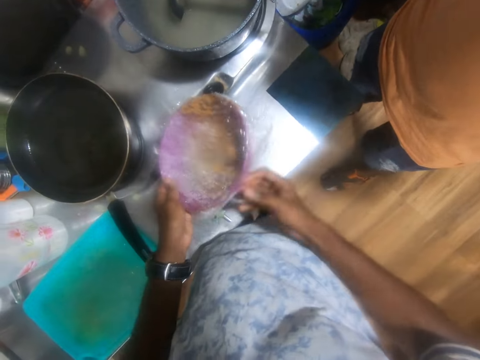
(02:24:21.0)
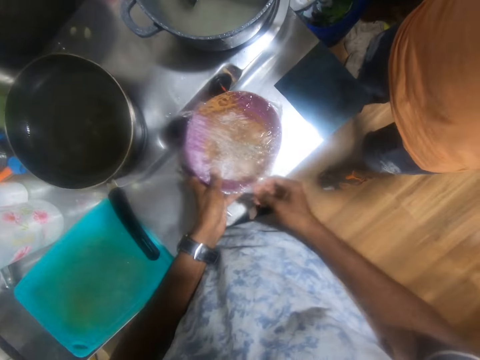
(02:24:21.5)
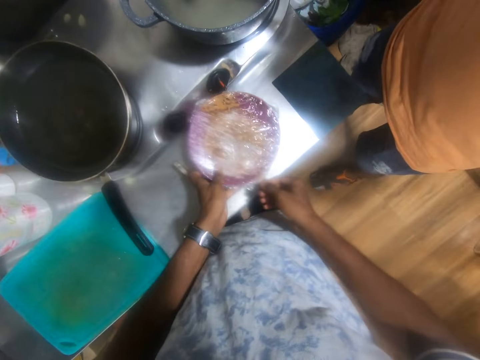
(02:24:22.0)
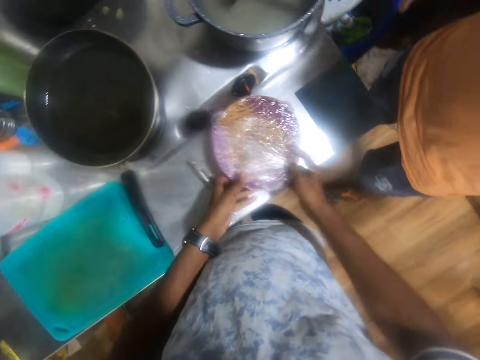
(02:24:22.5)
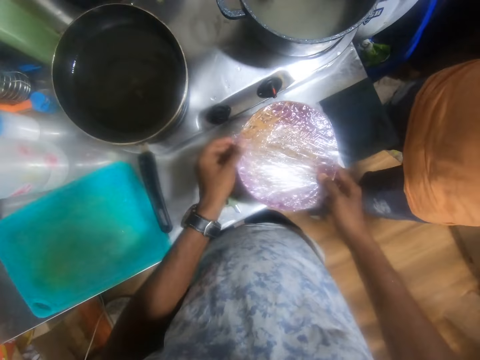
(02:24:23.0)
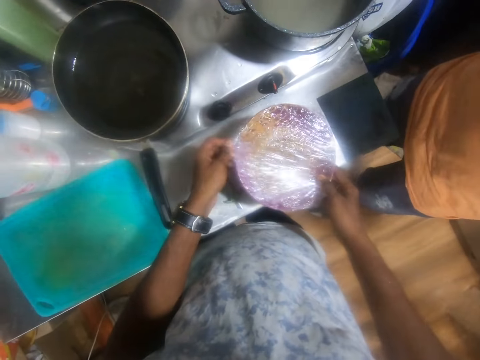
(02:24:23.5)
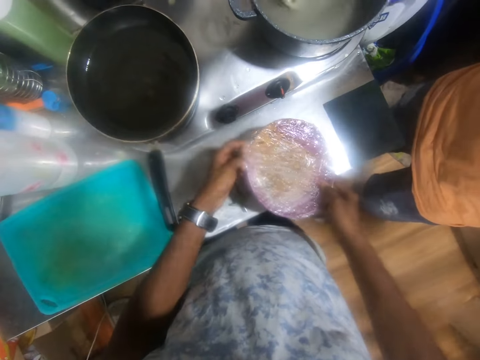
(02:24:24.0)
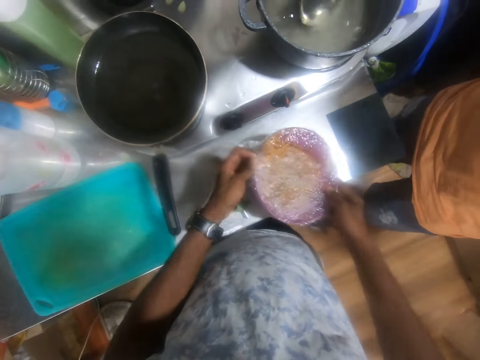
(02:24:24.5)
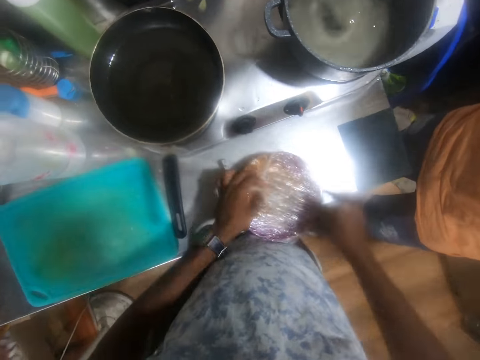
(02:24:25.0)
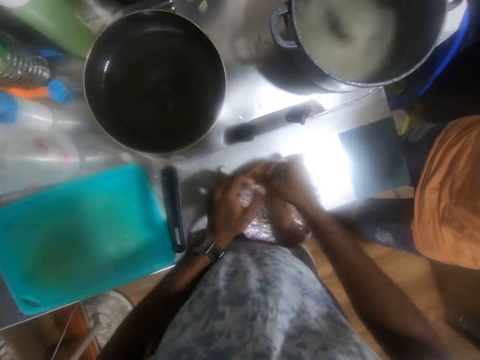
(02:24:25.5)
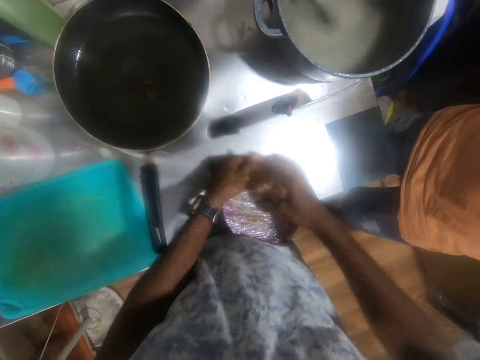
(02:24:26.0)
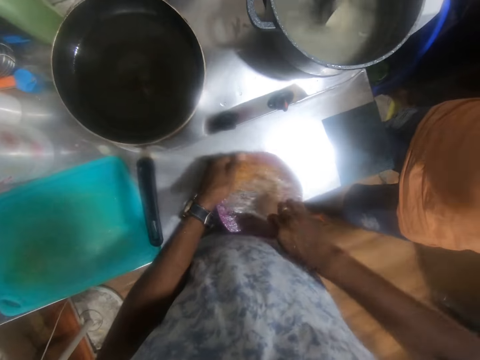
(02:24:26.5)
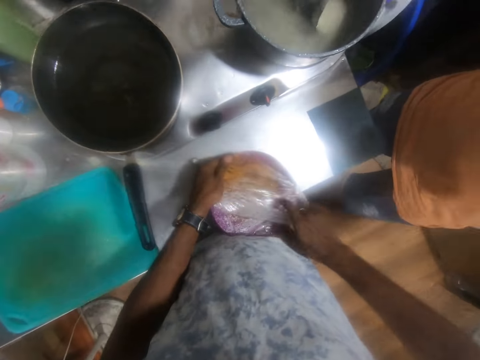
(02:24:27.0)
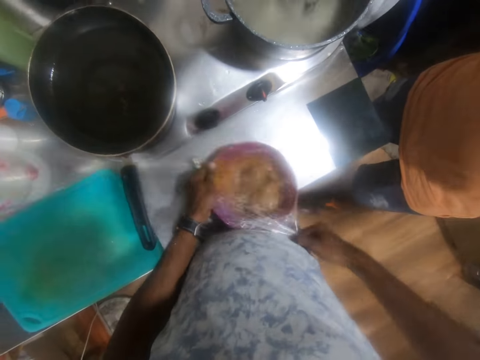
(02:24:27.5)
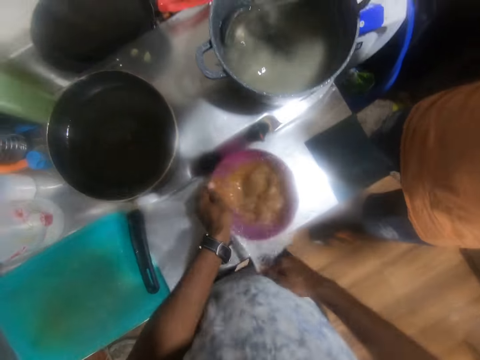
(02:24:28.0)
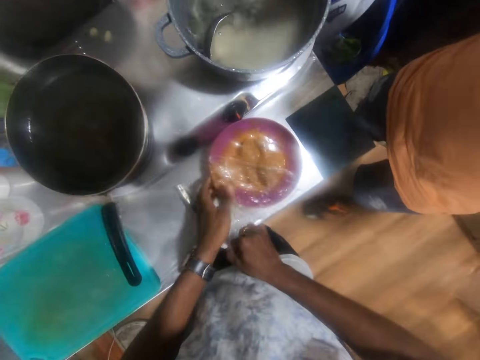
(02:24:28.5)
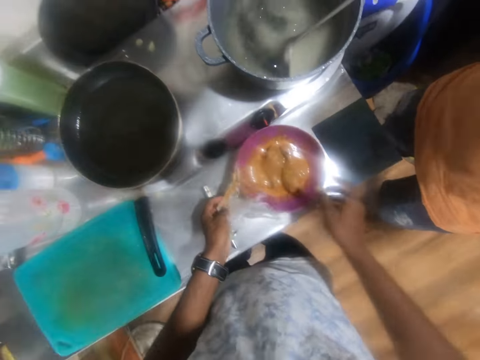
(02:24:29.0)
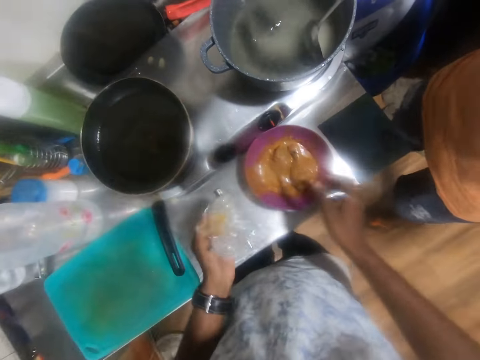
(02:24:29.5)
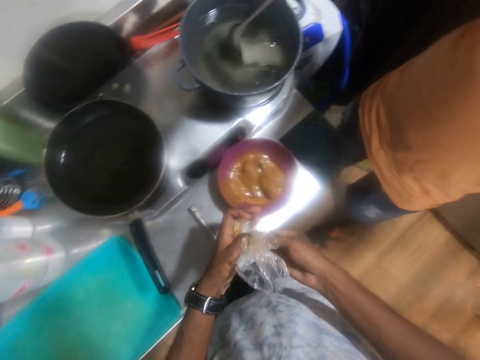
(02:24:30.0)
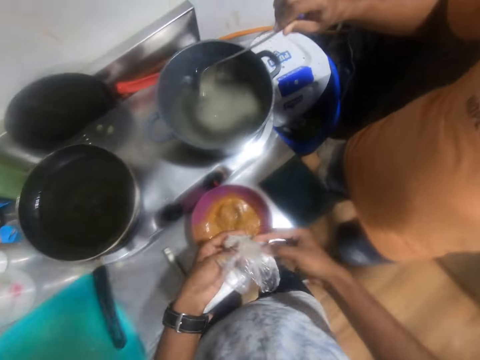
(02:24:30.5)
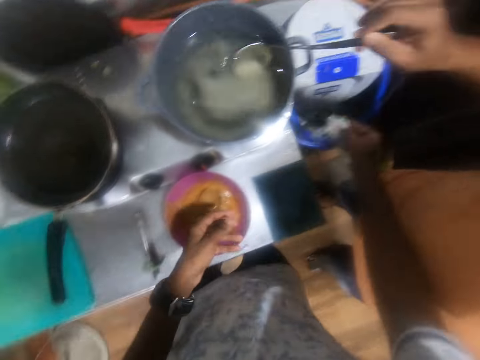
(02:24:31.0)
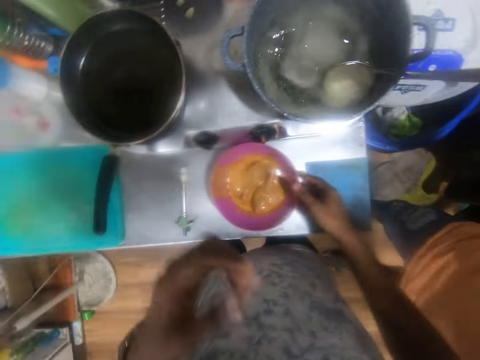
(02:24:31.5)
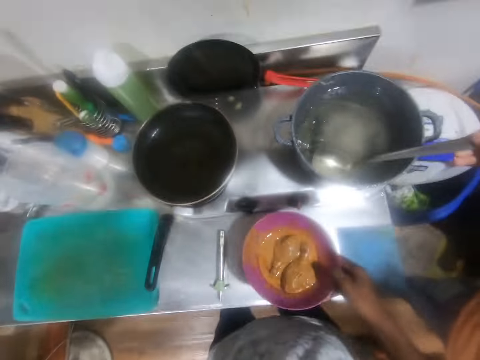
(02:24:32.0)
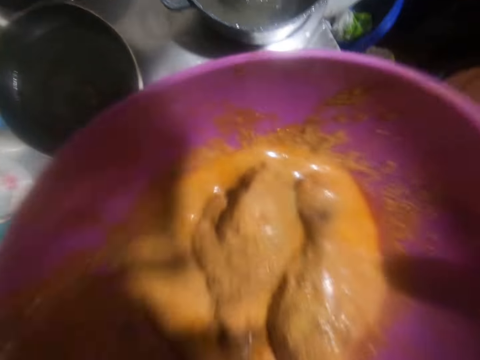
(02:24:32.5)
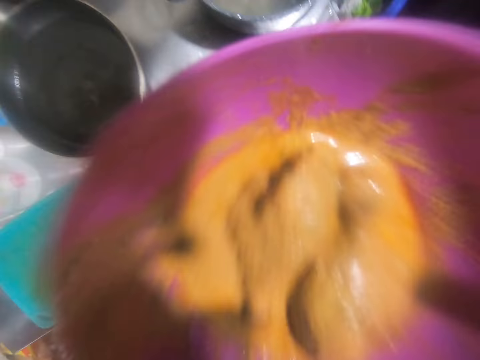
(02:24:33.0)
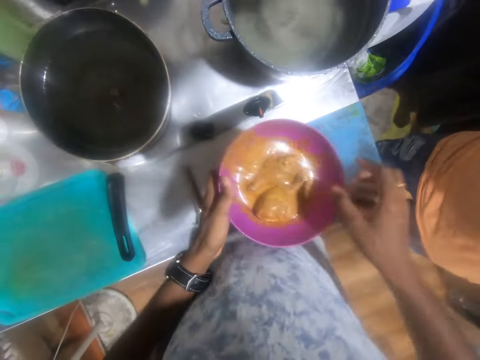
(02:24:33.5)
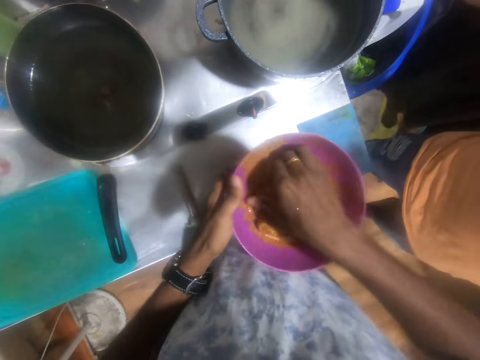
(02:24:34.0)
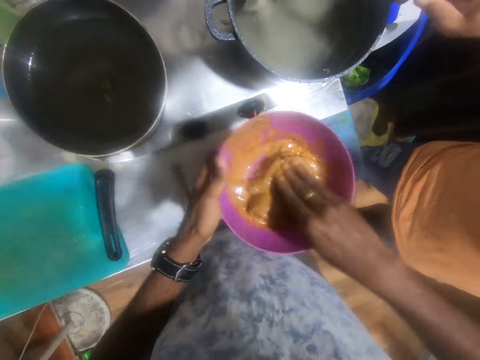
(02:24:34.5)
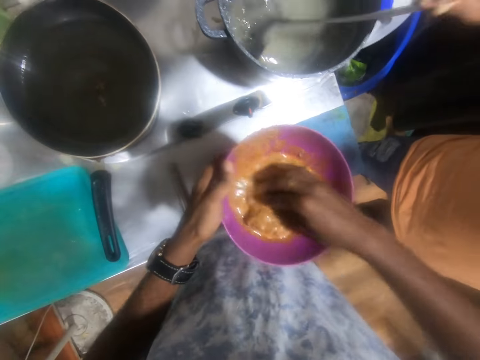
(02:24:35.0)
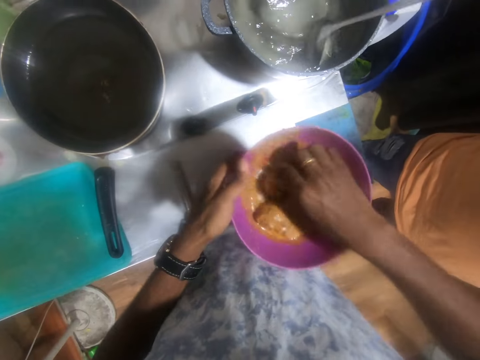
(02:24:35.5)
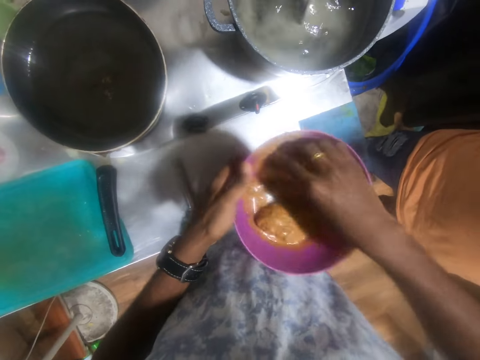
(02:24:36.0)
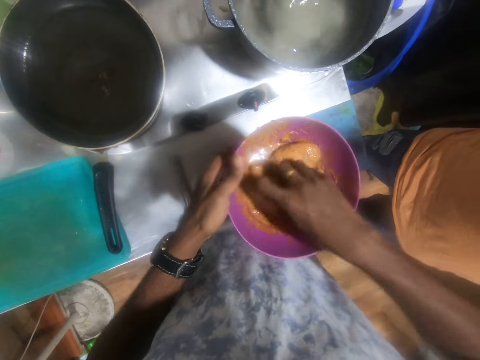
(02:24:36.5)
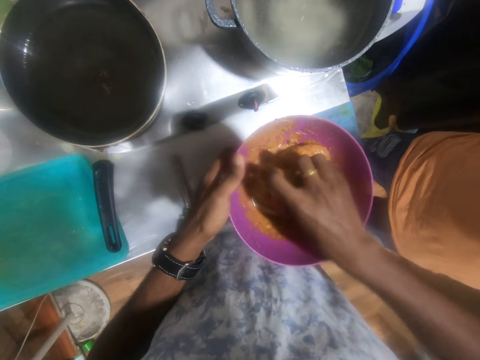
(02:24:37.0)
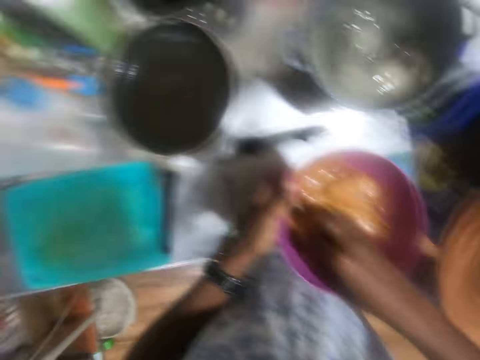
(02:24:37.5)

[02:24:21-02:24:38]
The camera wearer drops the plate on the kitchen counter with his left hand. He passes the plate from his left hand to his right hand. He picks up the plate from the kitchen counter with his right hand. He removes the plastic wrap from the plate in his right hand with his left hand. He drops the plate on the kitchen counter with his right hand. He removes the plastic wrap from the plate on the kitchen counter with both hands. He holds the plate on the kitchen counter with his left hand. He removes the plastic wrap from the plate on the kitchen counter with his right hand. He lifts the plate from the kitchen counter with his left hand. He drops the plate on the kitchen counter with his left hand. He removes the plastic wrap from the plate on the kitchen counter with both hands. He crumples the plastic wrap in his left hand. He crumples the plastic wrap with both hands. He holds the plastic wrap with his right hand. He throws the plastic wrap into the trash bin with his right hand. He picks up the plate from the kitchen counter with his right hand. He drops the plate on the kitchen counter with both hands. He rolls the pieces of chicken in the sauce in the plate with his right hand.

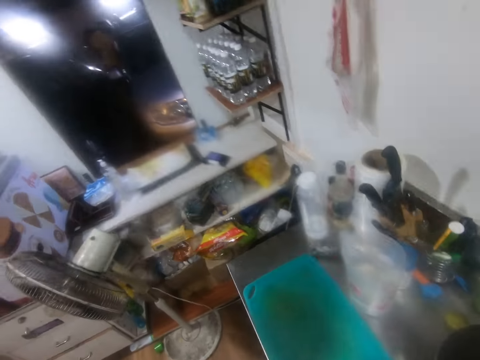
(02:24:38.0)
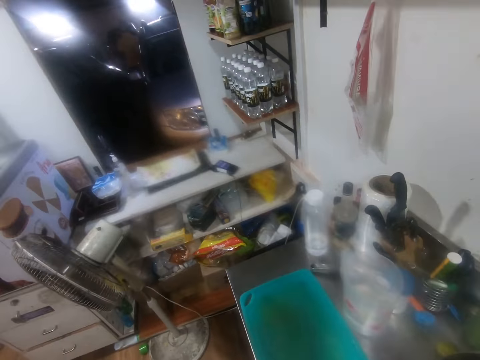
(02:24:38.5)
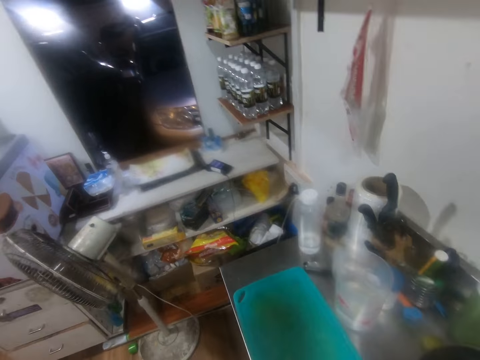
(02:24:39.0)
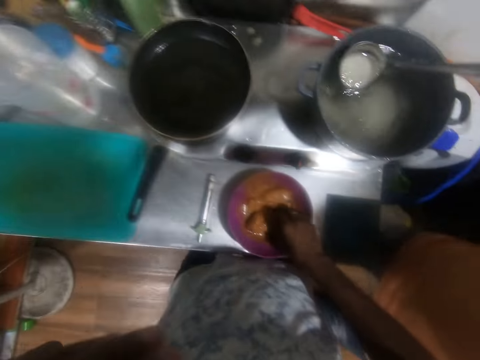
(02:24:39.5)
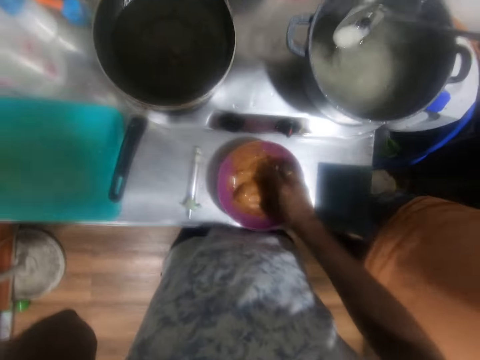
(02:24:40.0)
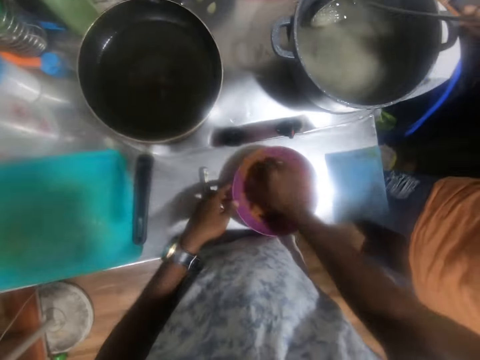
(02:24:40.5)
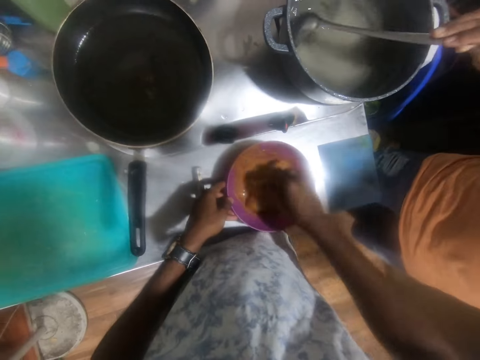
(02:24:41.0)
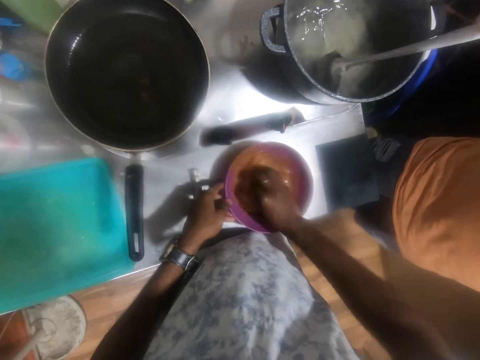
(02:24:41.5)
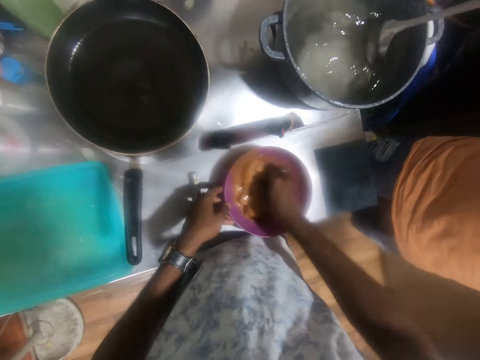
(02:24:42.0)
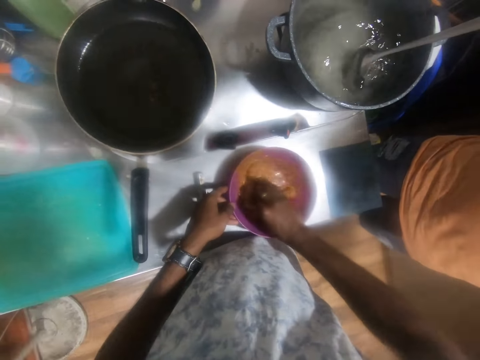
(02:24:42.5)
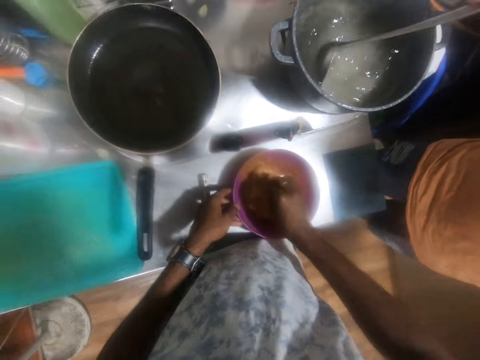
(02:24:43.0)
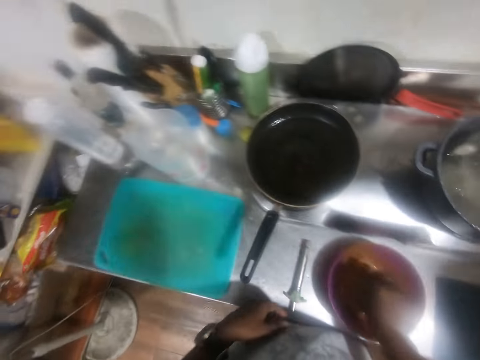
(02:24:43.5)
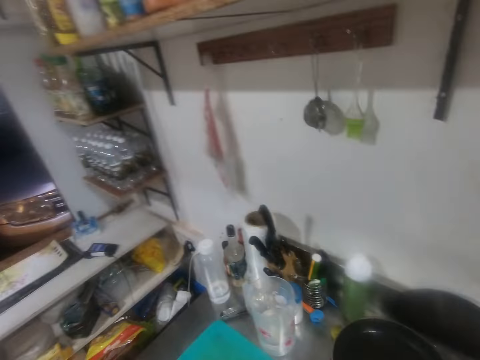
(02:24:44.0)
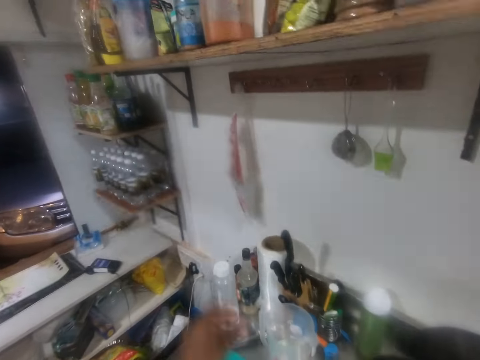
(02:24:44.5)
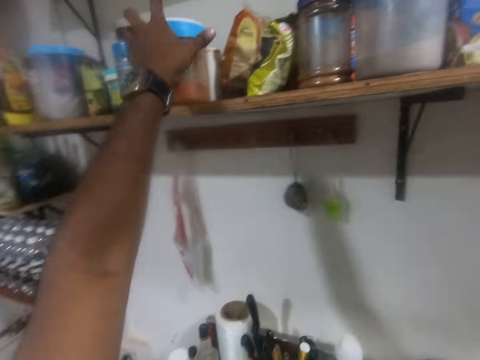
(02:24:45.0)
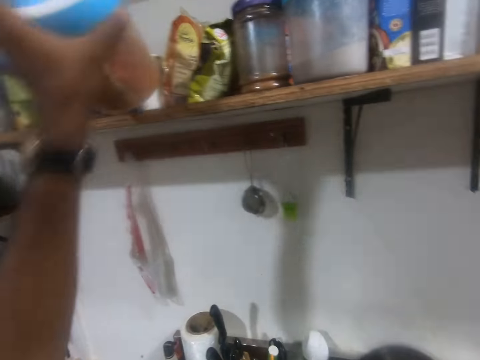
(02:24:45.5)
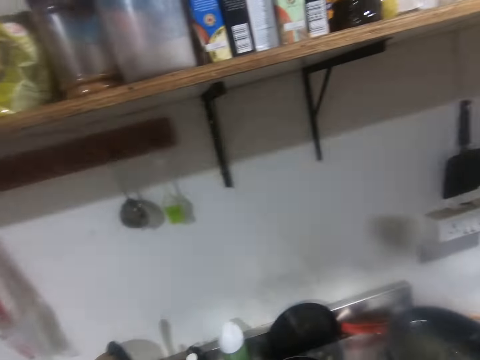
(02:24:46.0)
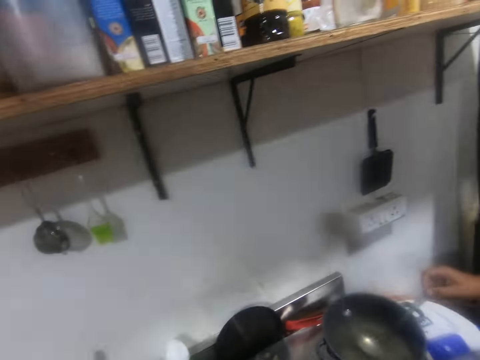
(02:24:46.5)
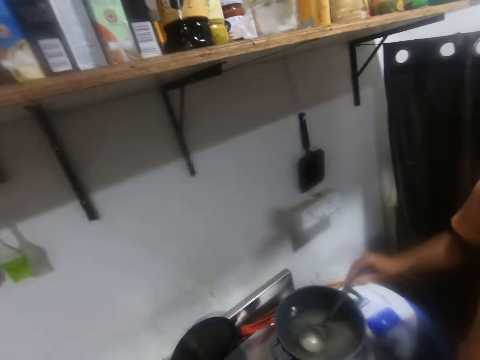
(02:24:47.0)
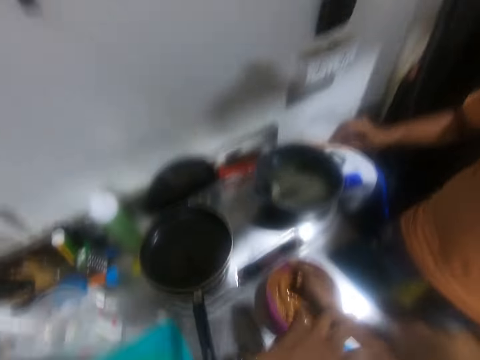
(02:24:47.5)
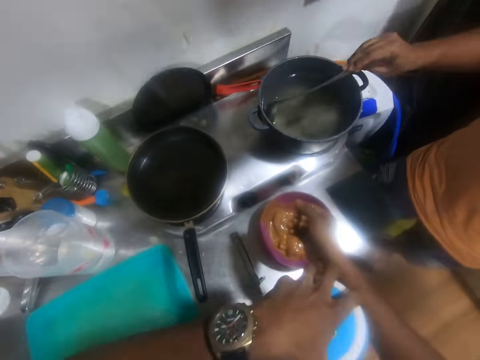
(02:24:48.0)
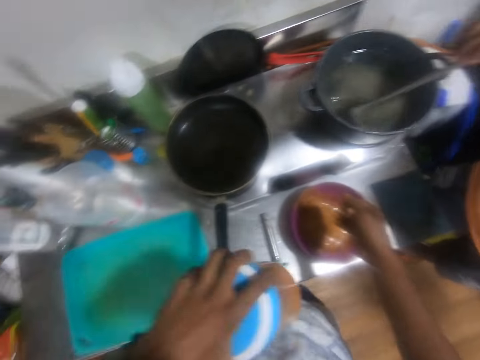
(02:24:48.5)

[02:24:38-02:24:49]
The camera wearer rubs sauce with the pieces of chicken on the plate on the kitchen counter with his right hand. He holds the plate on the kitchen counter with his left hand. He picks up a jar of pepper from a shelf with his right hand. He opens the jar of pepper between his arm and body with his left hand.
